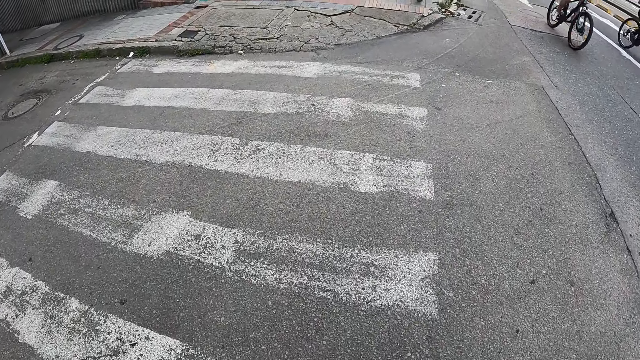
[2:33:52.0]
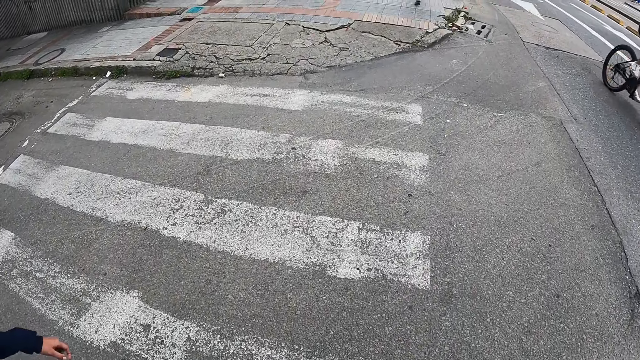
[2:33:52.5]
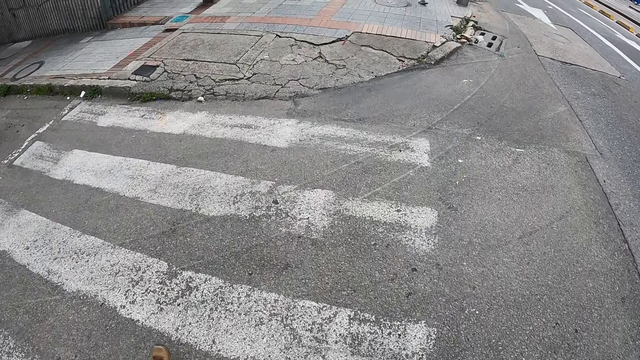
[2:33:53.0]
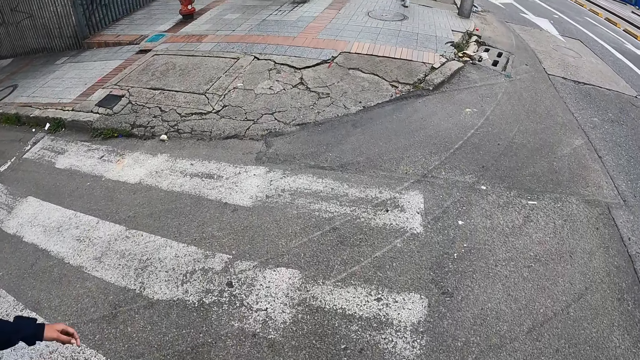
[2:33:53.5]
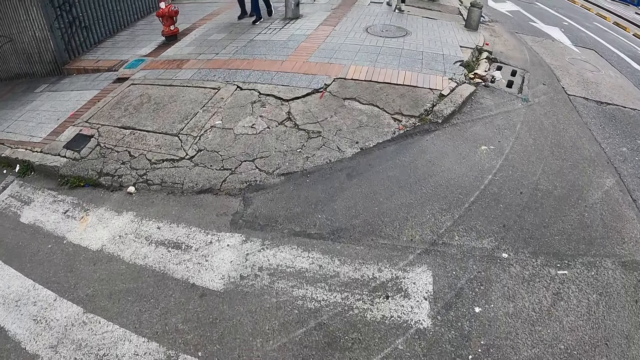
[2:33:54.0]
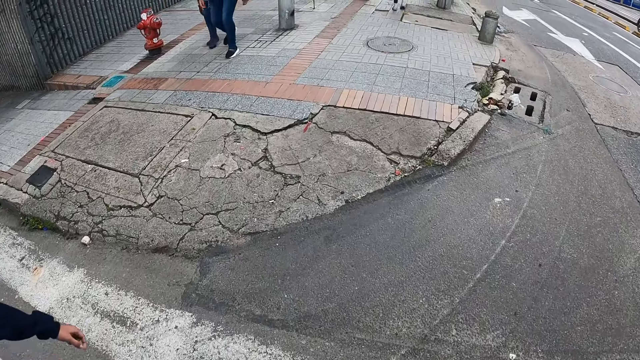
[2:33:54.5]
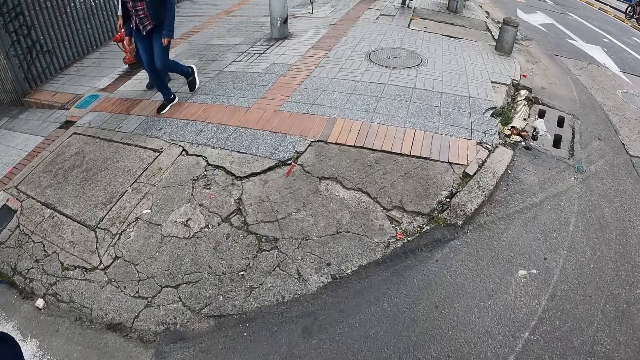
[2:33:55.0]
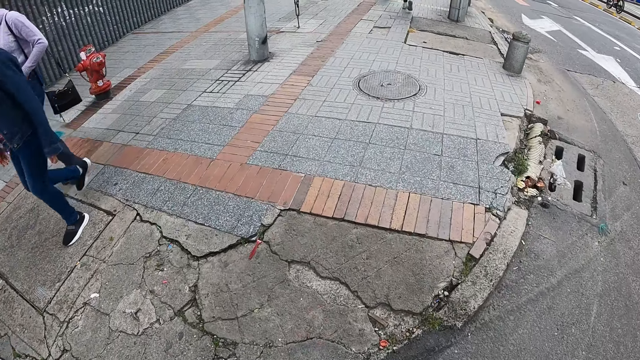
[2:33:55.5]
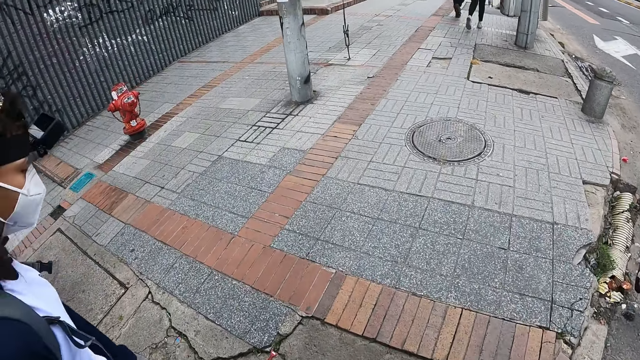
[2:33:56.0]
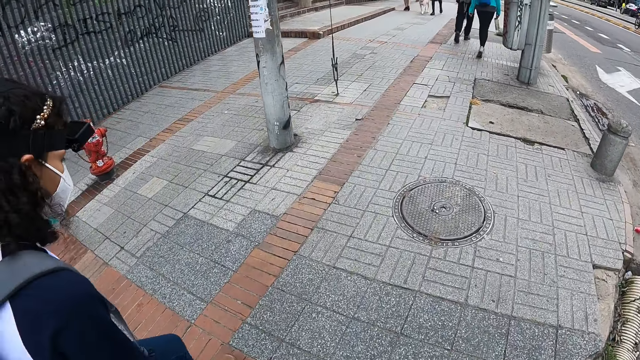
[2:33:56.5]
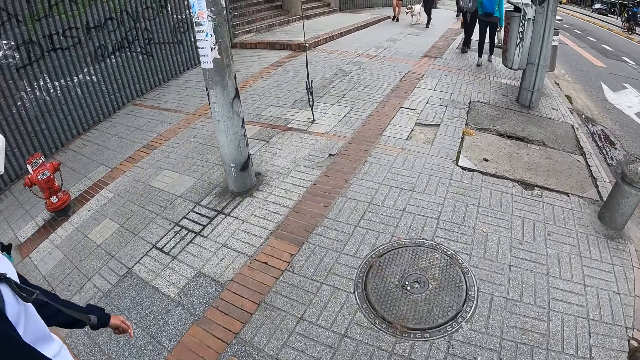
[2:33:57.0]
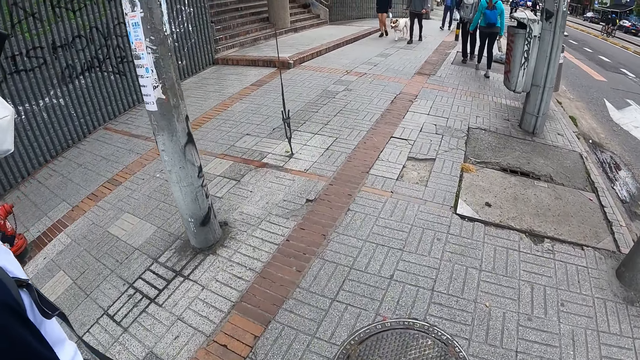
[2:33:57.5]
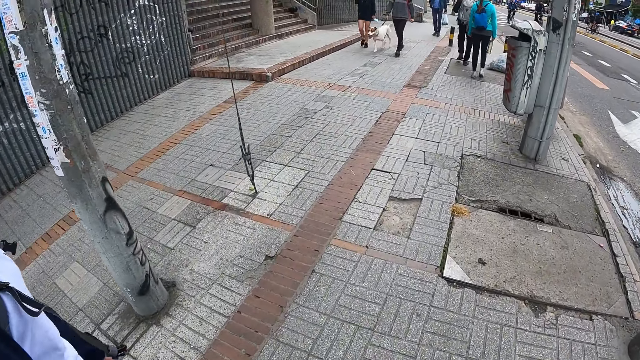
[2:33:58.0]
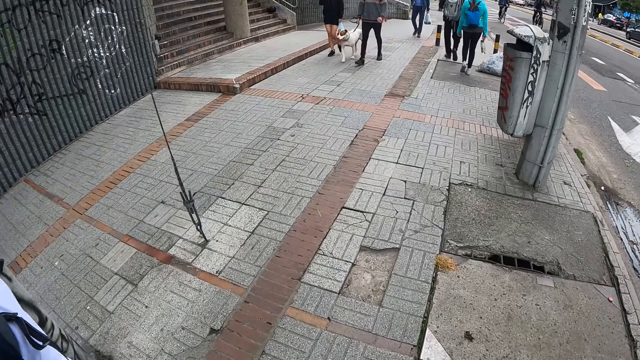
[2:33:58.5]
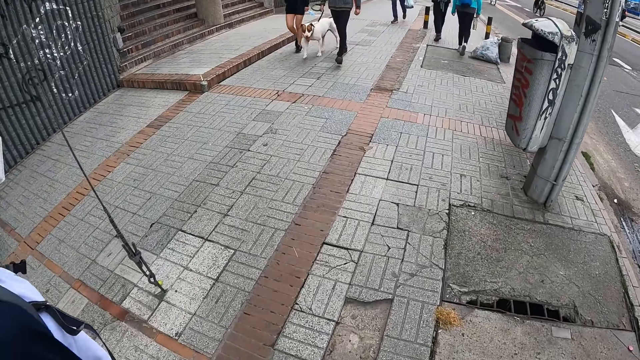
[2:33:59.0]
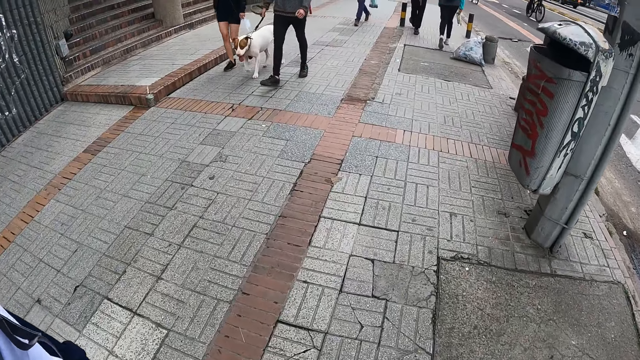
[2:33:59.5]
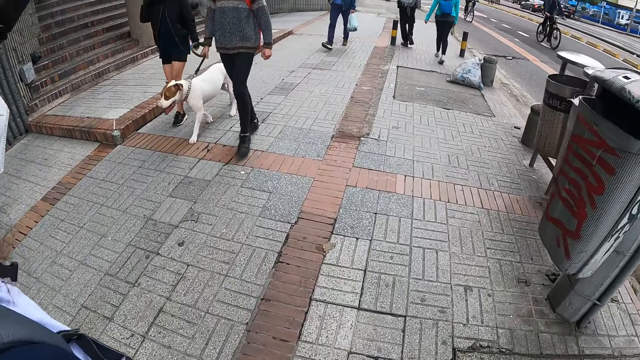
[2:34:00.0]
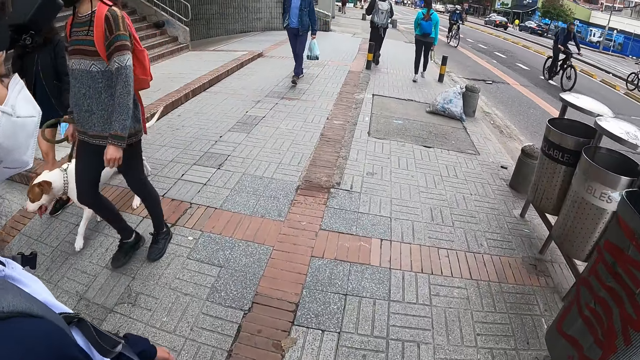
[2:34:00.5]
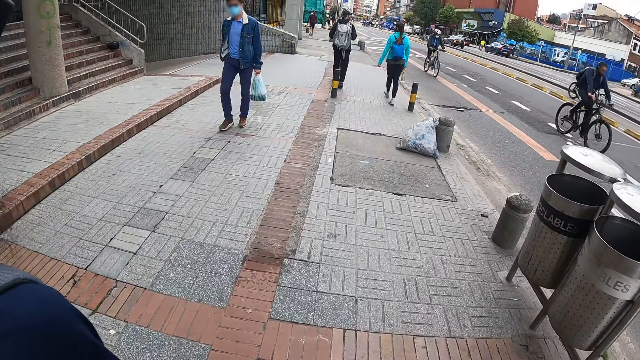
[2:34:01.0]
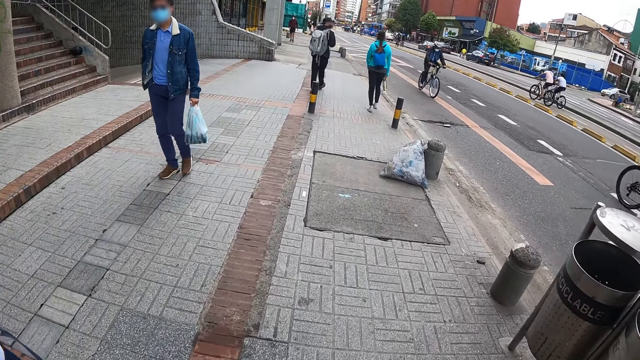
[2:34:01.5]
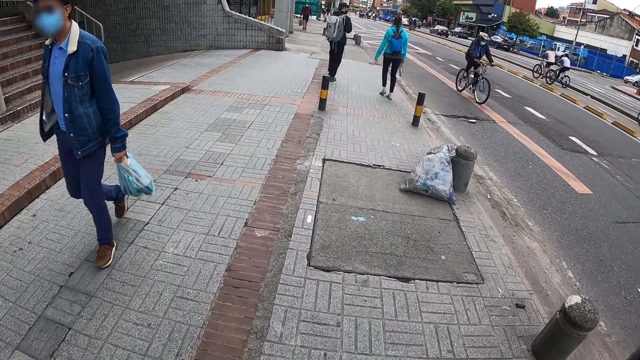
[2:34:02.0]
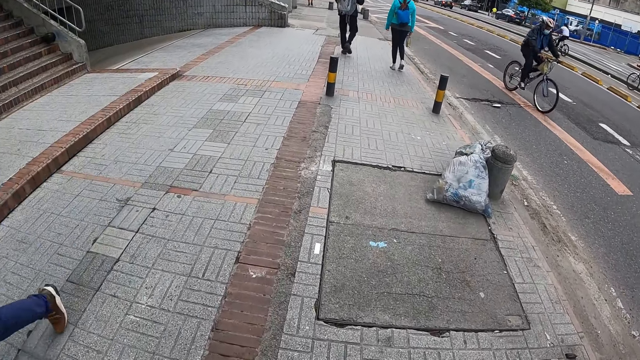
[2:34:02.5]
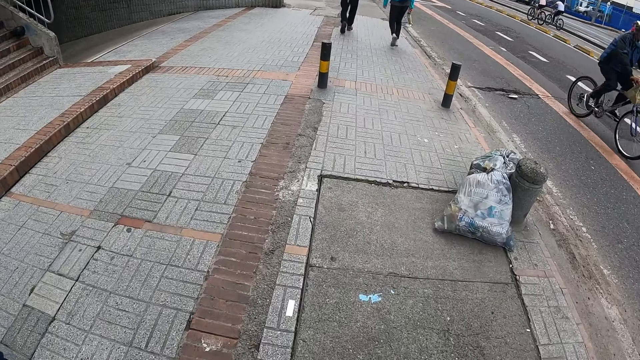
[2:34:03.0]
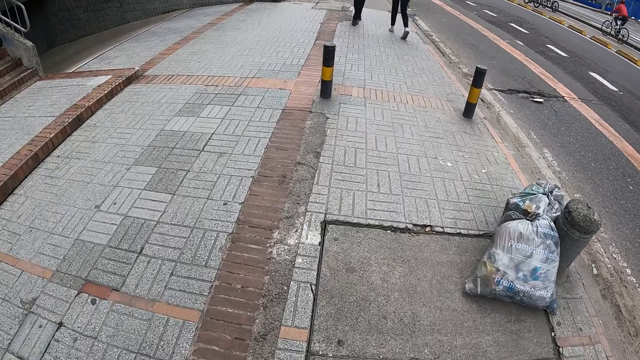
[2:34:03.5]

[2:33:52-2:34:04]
A woman walks down the sidewalk on the road. The camera wearer walks down the sidewalk on the road. Another woman walks down the sidewalk on the road. Another woman walks down the sidewalk on the road. A man walks down the sidewalk on the road.

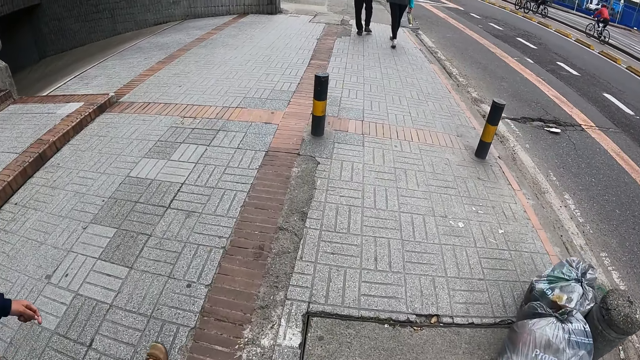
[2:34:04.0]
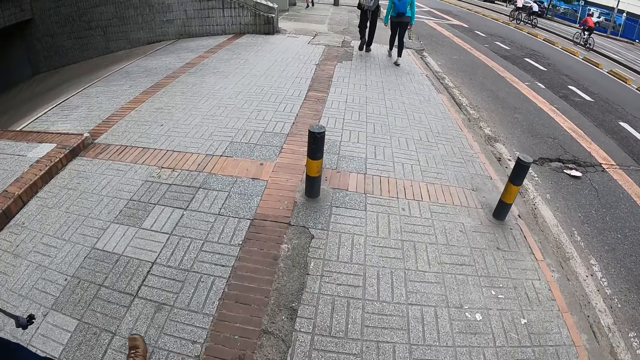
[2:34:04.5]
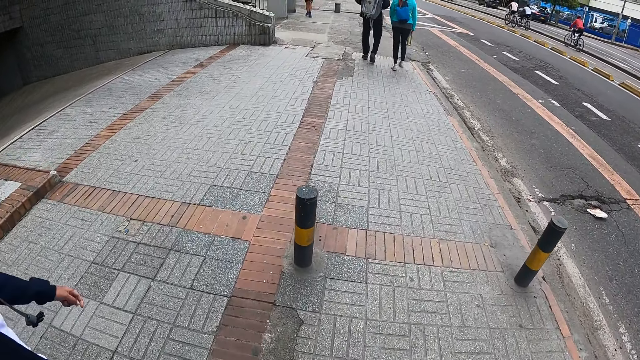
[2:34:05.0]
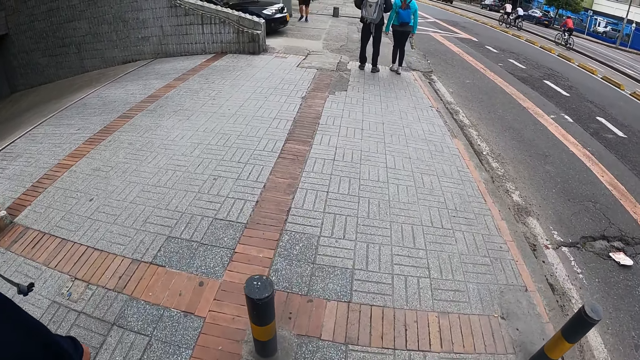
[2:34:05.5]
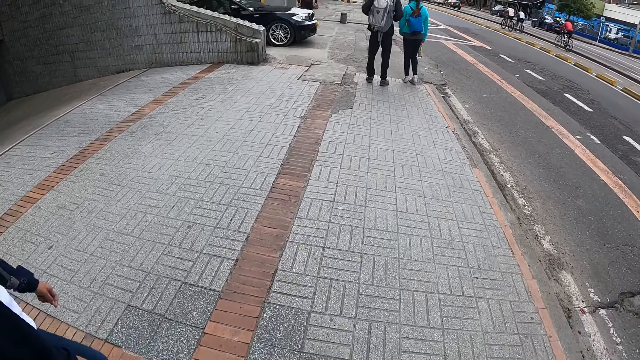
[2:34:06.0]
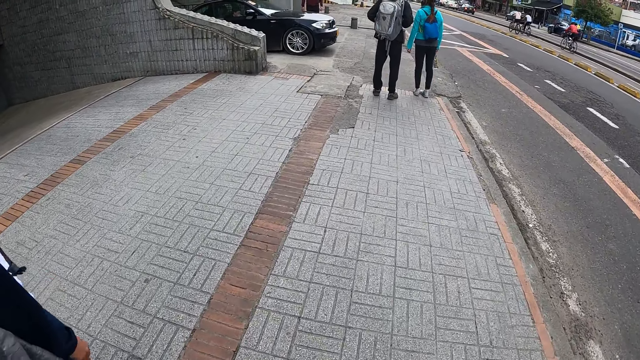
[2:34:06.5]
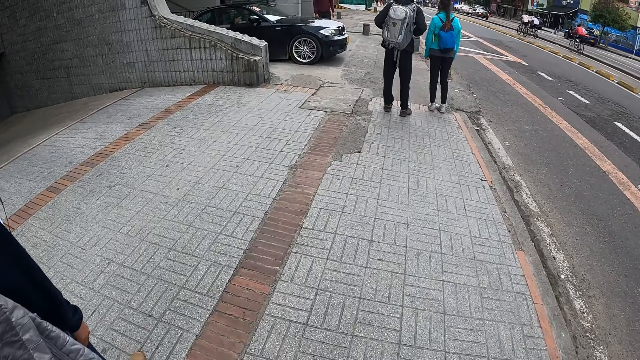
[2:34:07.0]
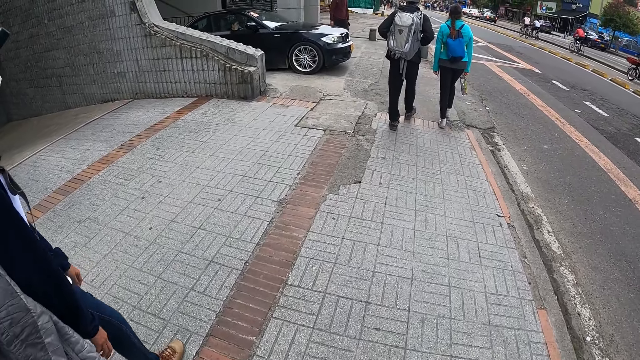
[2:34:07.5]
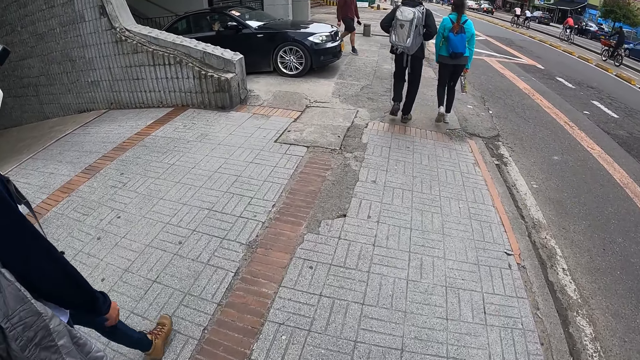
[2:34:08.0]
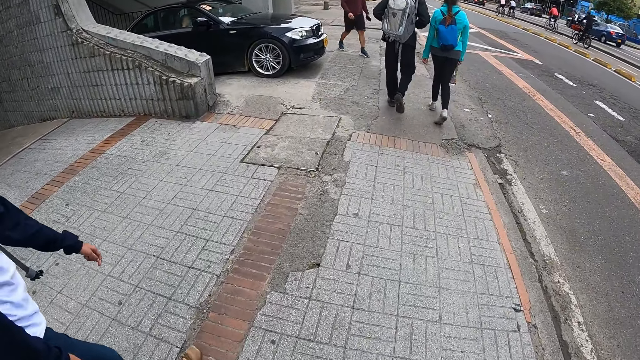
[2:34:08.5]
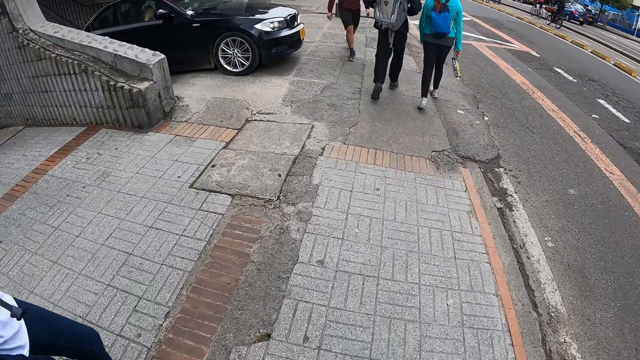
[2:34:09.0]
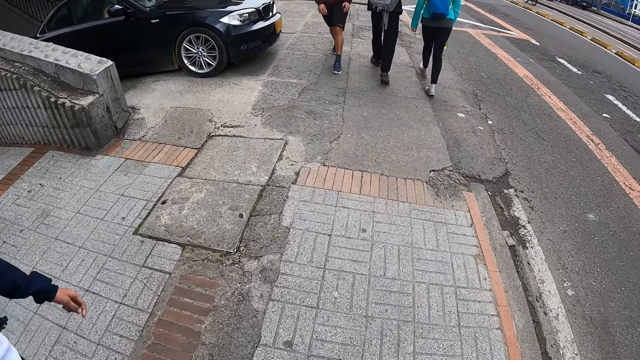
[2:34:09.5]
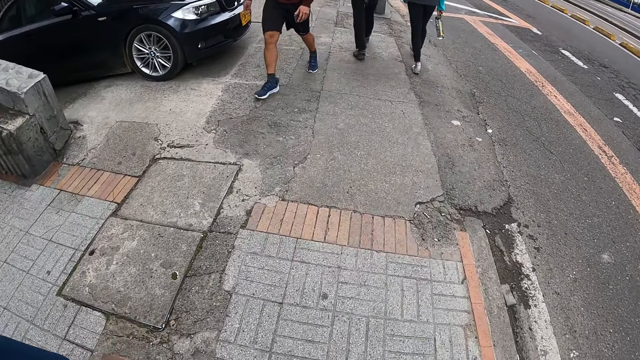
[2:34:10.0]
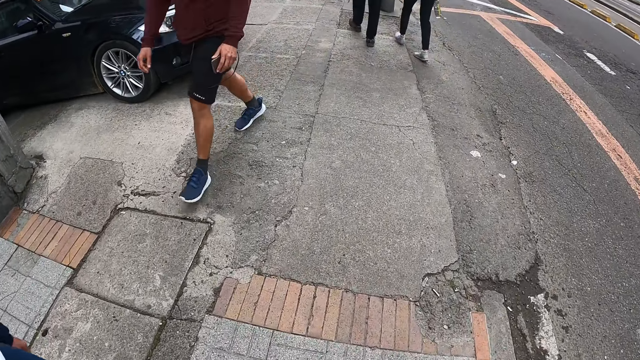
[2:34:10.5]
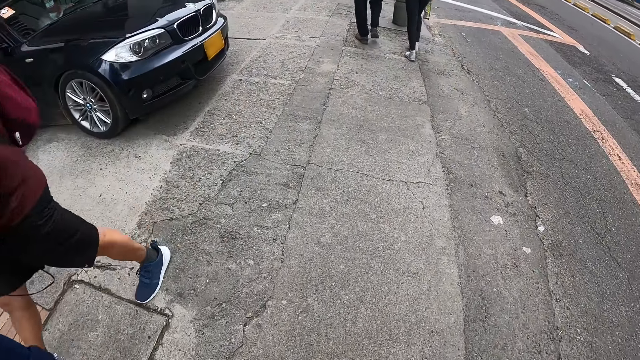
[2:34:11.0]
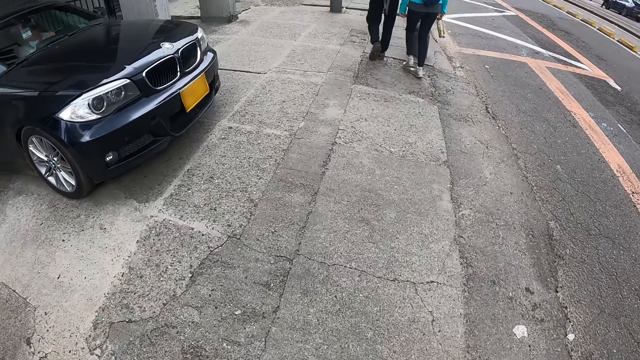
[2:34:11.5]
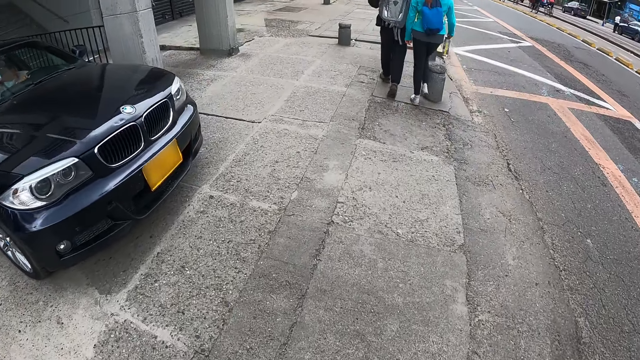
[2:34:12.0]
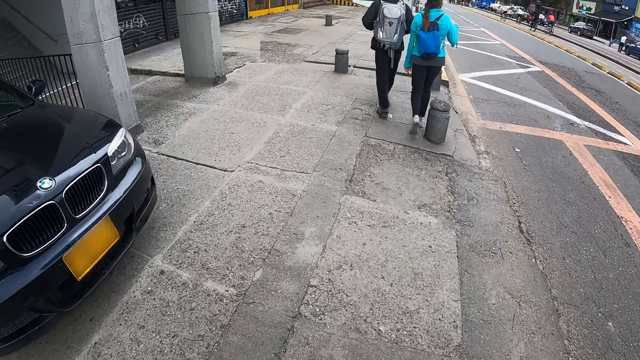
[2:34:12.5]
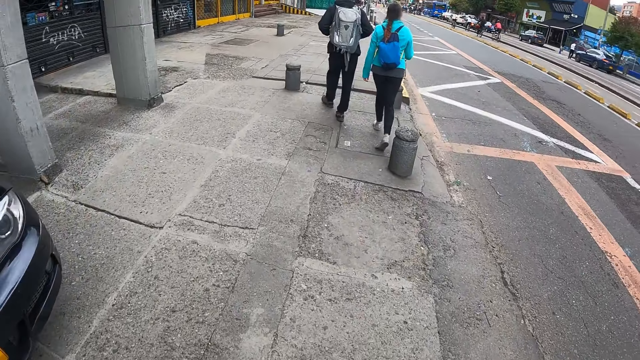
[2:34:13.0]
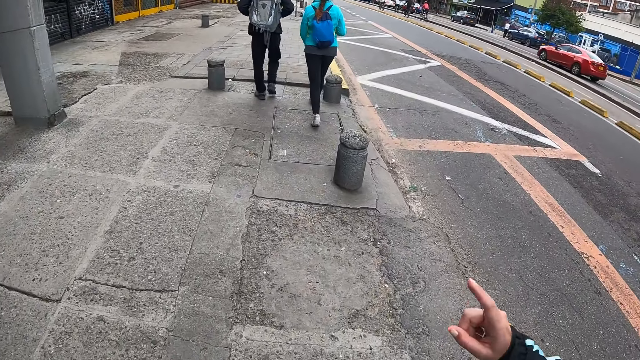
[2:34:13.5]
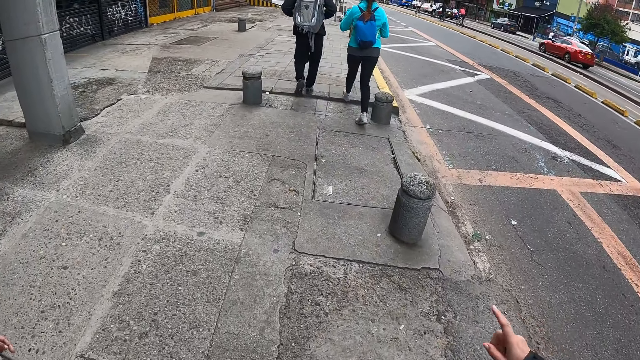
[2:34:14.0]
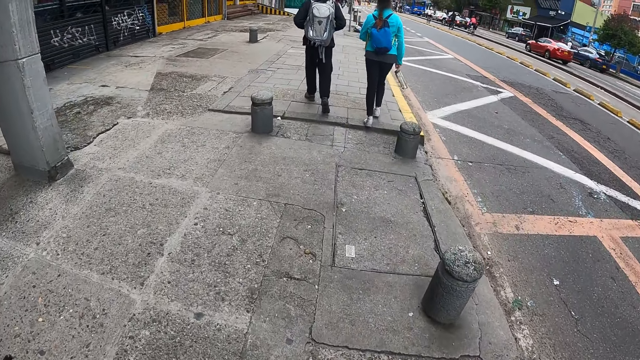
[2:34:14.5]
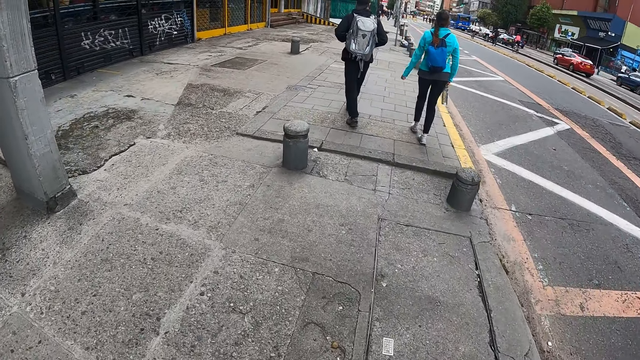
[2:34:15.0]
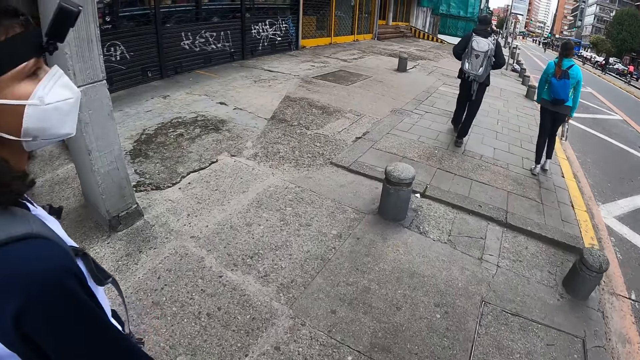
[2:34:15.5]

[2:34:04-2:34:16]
A person moves a hand around.
